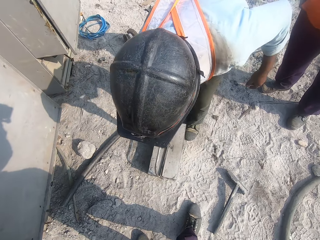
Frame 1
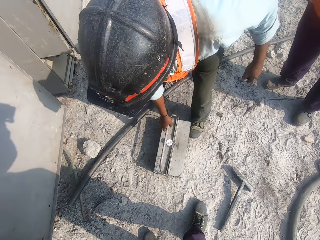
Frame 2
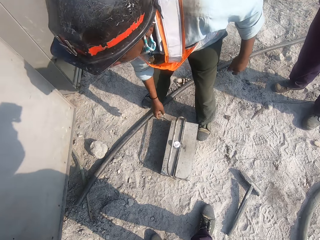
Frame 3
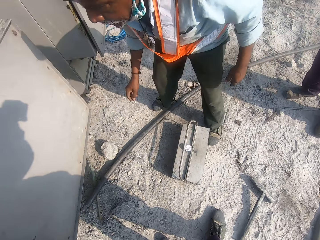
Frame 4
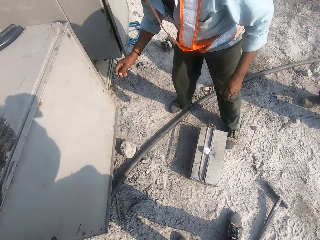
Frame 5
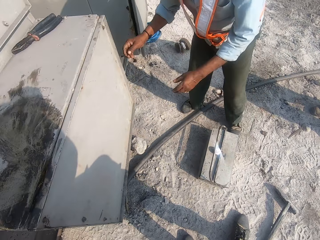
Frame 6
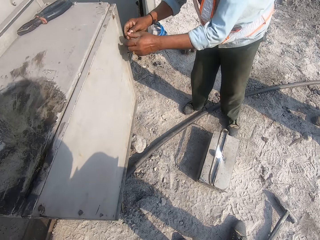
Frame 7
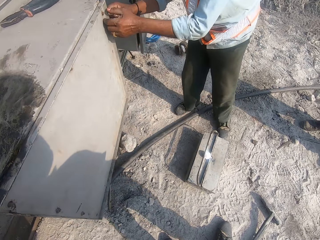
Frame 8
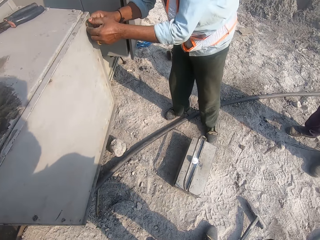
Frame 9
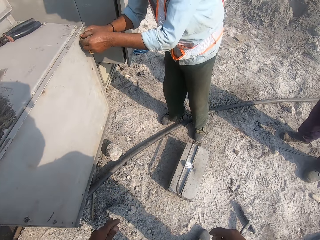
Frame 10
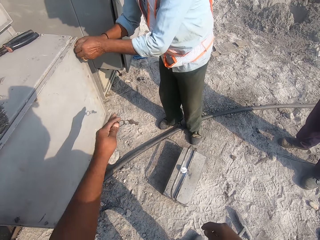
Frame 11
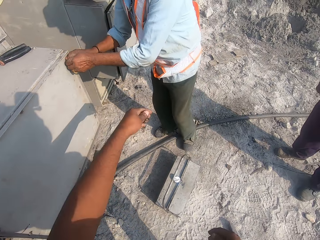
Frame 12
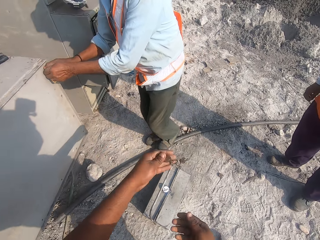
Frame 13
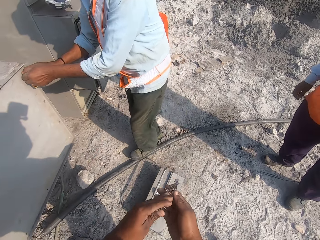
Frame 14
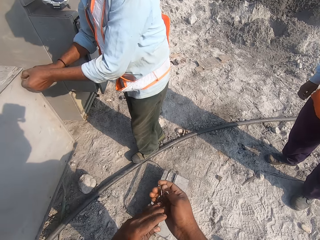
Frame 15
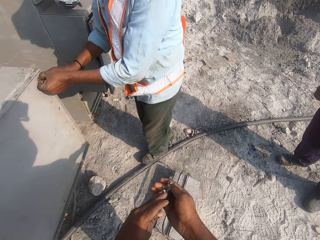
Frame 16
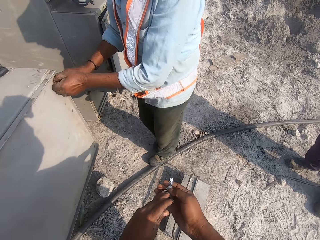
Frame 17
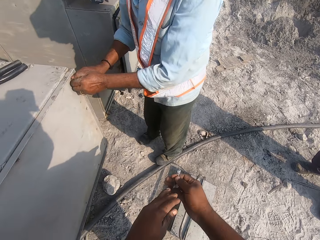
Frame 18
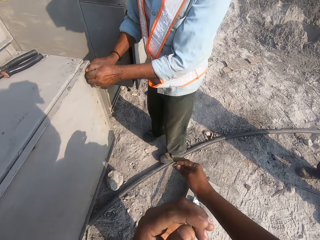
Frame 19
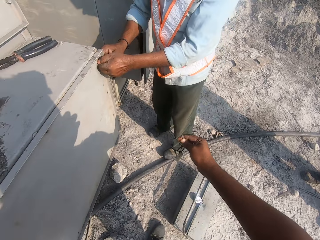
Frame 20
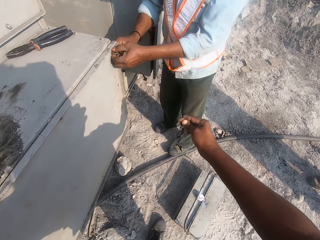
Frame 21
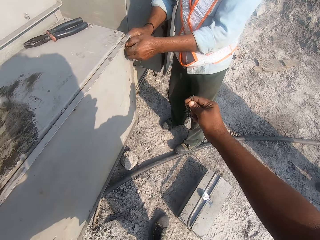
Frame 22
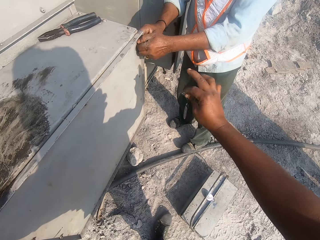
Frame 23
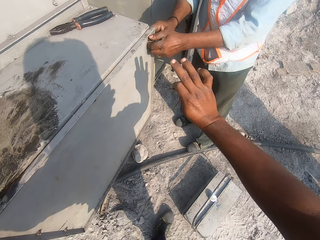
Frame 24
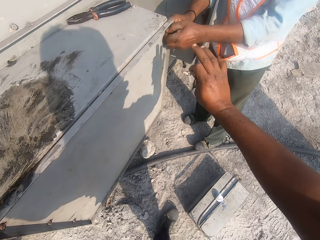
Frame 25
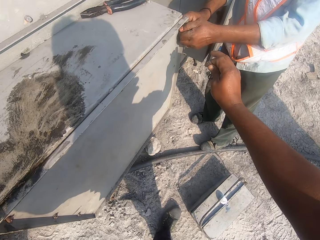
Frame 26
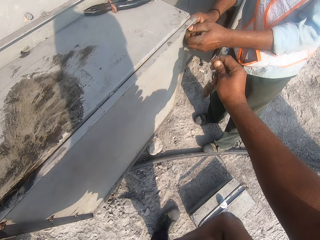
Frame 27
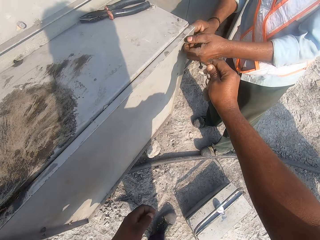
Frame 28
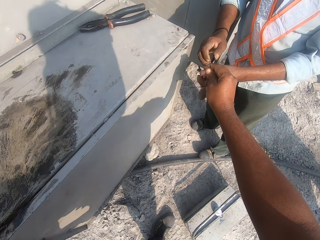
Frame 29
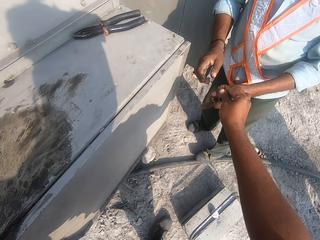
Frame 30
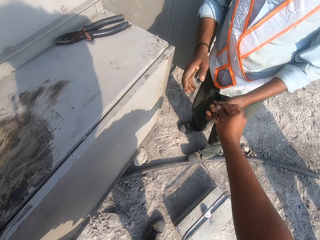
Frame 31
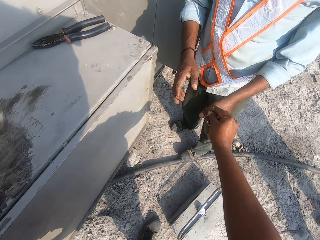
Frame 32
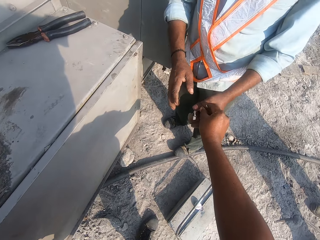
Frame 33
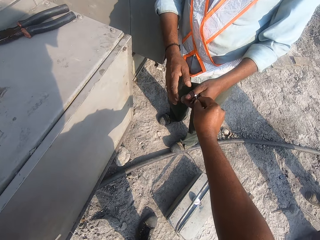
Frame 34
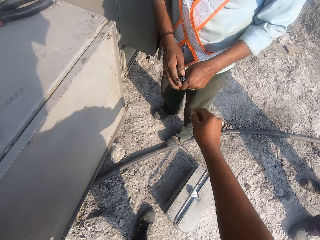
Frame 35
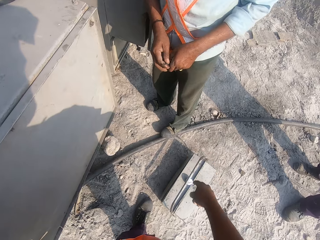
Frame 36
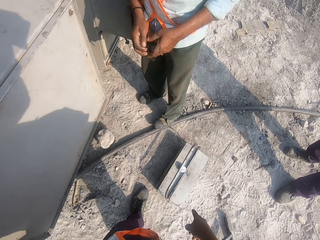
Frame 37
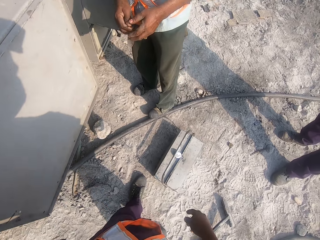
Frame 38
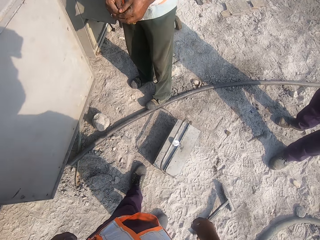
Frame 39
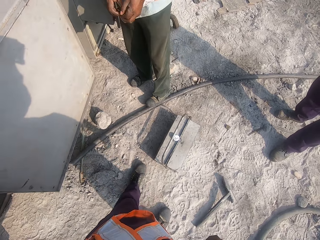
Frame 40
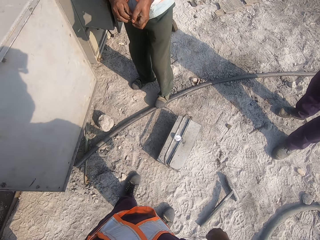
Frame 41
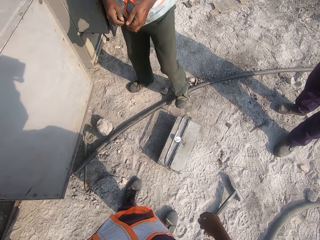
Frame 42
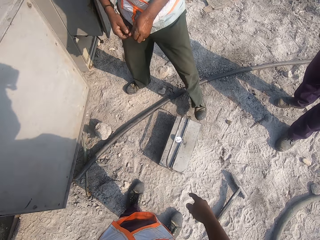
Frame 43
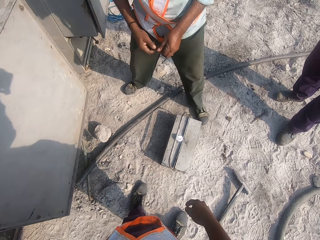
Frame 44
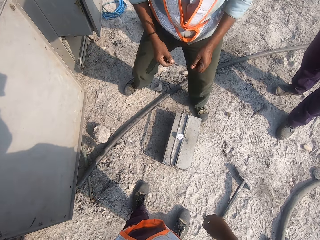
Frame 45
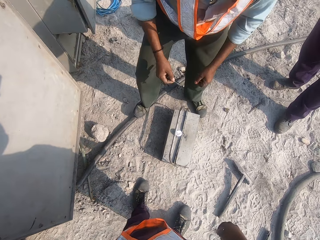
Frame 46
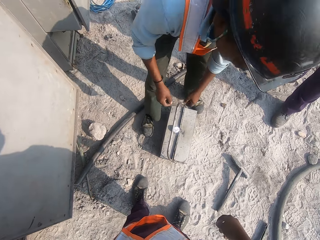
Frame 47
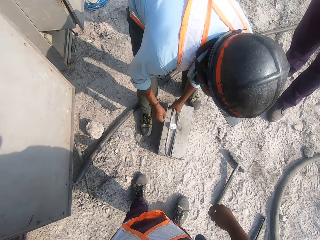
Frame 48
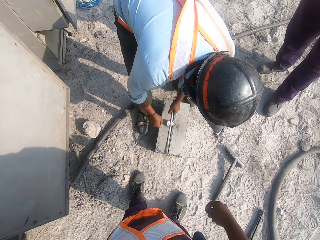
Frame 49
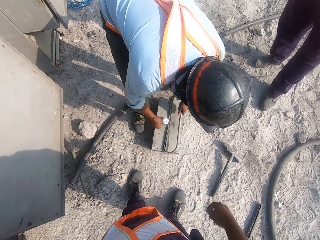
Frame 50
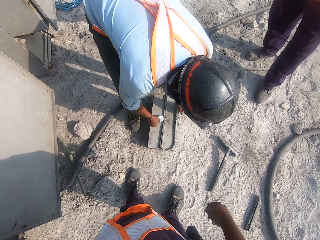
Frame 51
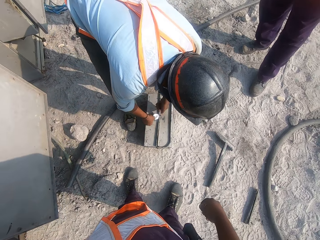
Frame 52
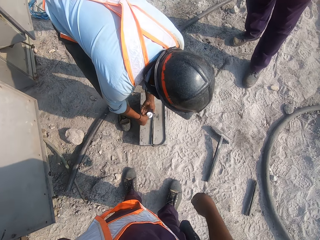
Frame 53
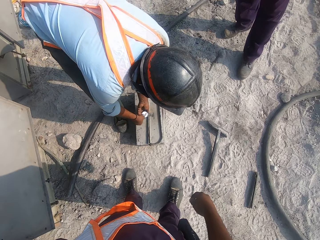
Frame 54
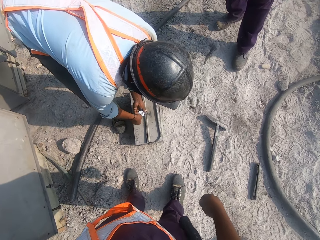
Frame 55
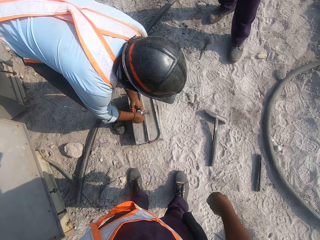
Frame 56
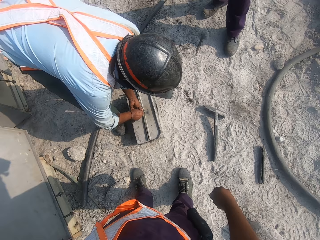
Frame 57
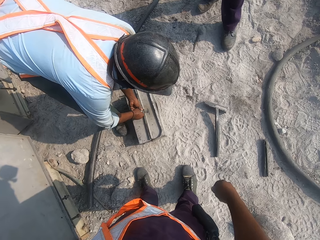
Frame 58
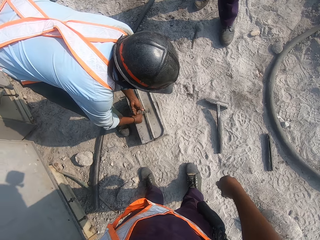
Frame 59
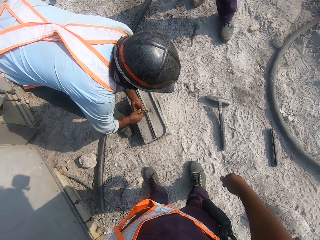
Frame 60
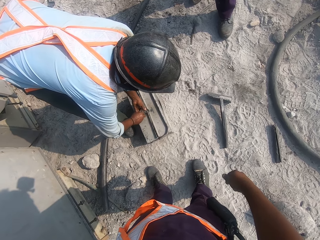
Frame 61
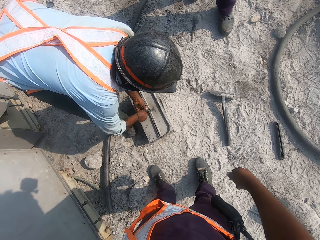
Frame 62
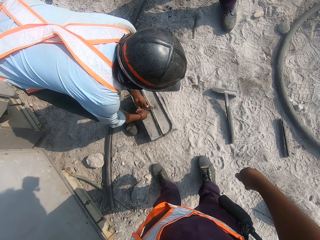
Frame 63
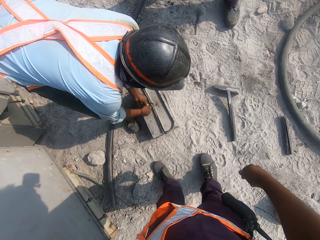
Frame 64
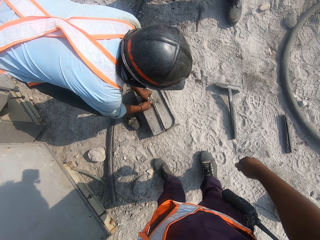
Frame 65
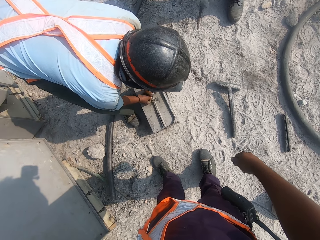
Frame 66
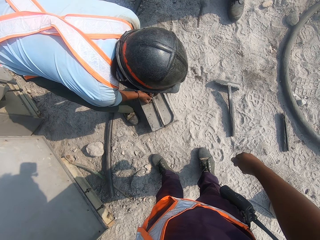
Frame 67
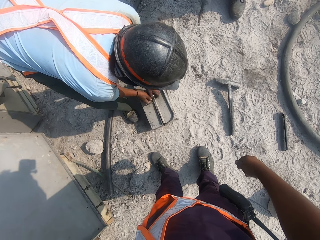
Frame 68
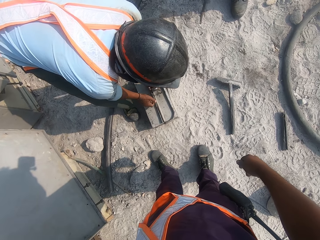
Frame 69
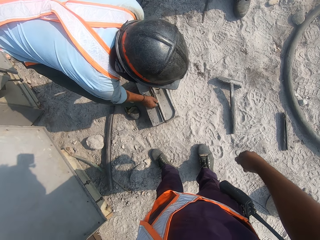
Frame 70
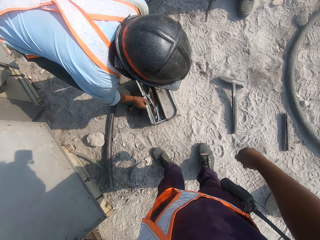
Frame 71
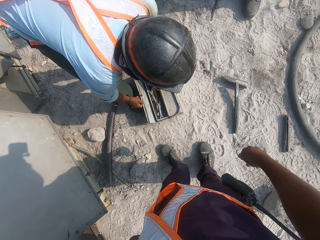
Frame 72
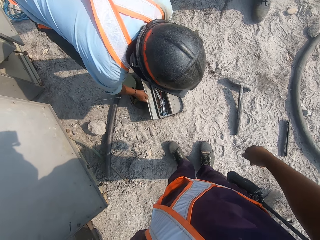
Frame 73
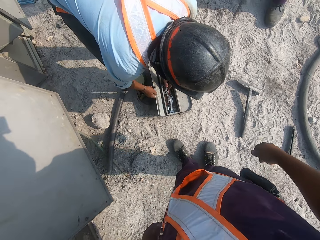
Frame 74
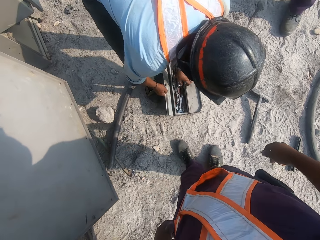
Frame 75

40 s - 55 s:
A man puts the toolbox on the ground. The camera wearer converses with the man. The man opens the nut on the ventilation housing. The camera wearer hands the man the keys to the toolbox. The man takes the keys from the camera wearer. The man bends towards the toolbox. The man opens the toolbox with the keys in his hands.

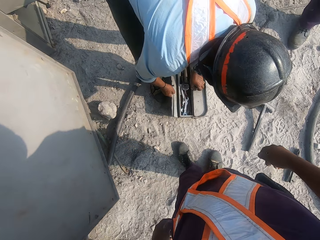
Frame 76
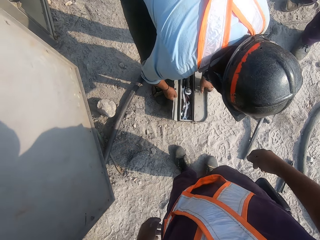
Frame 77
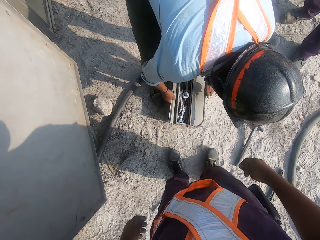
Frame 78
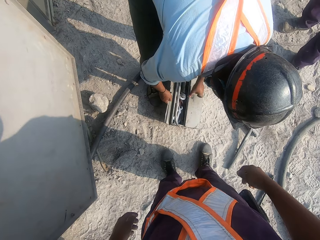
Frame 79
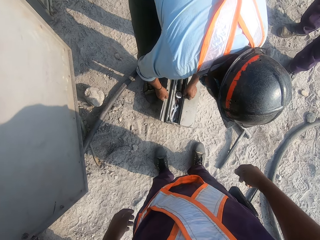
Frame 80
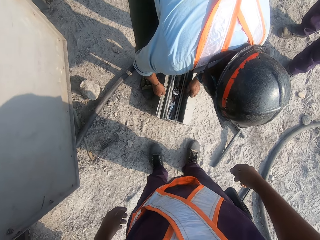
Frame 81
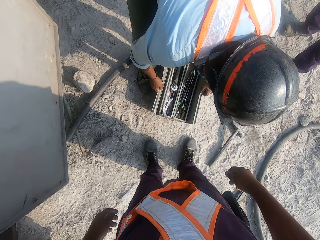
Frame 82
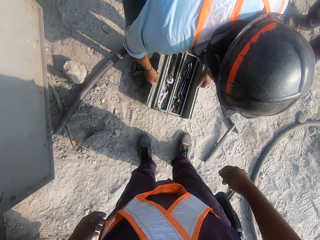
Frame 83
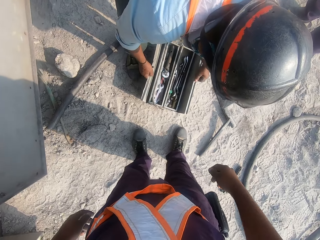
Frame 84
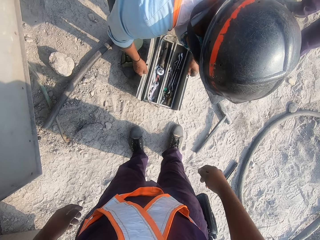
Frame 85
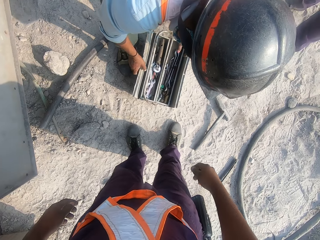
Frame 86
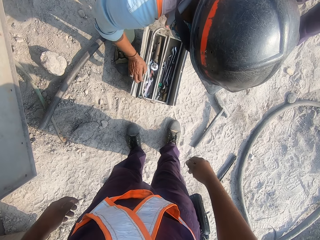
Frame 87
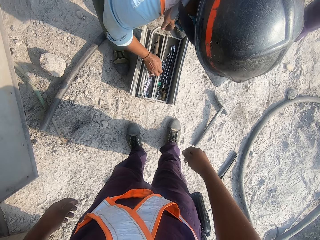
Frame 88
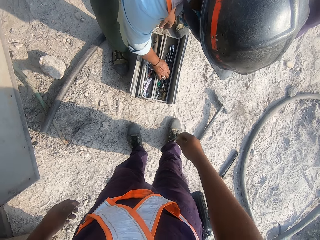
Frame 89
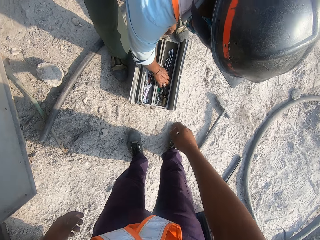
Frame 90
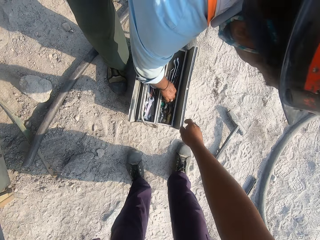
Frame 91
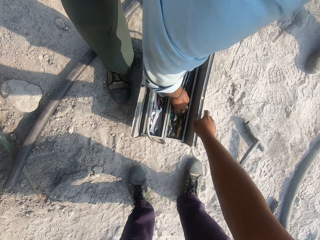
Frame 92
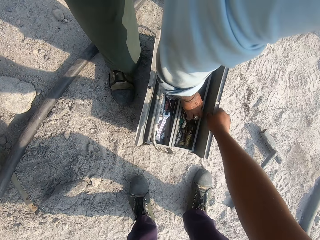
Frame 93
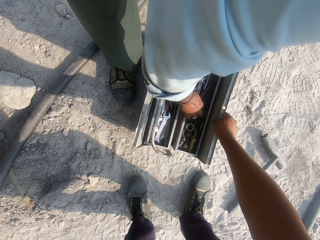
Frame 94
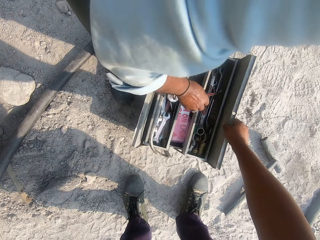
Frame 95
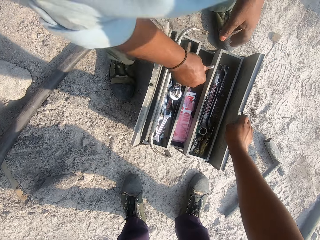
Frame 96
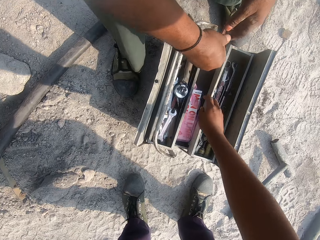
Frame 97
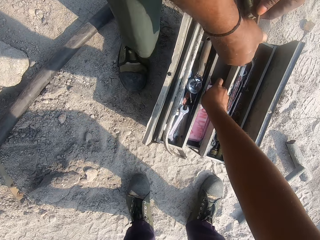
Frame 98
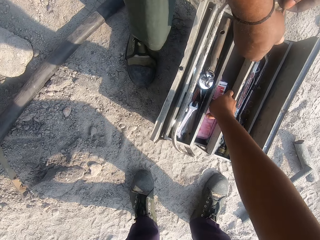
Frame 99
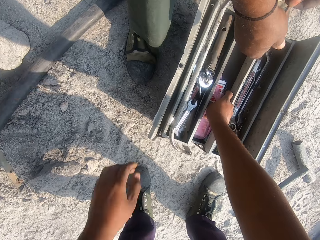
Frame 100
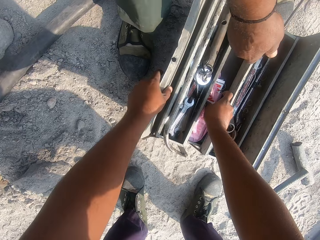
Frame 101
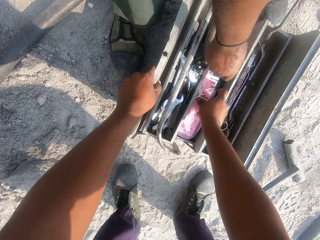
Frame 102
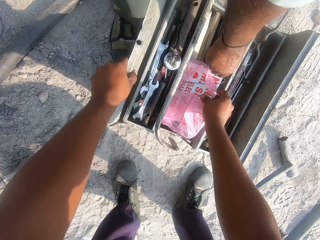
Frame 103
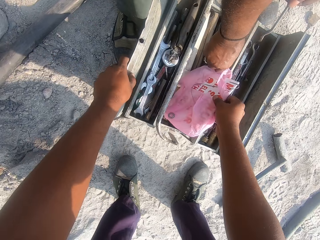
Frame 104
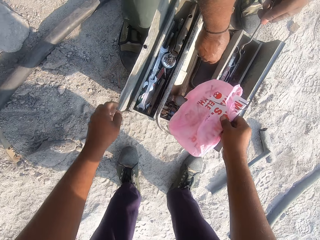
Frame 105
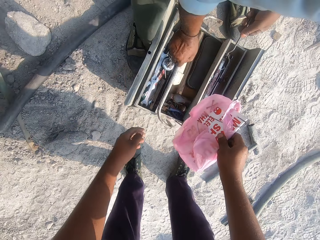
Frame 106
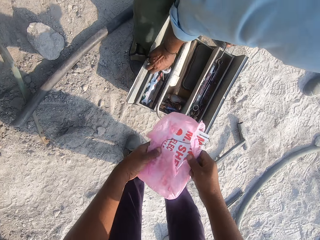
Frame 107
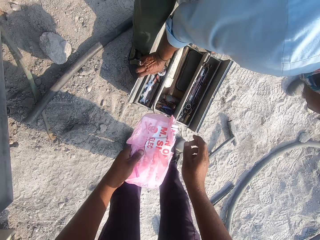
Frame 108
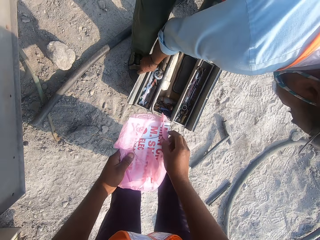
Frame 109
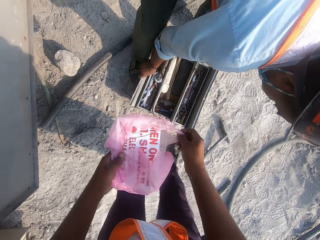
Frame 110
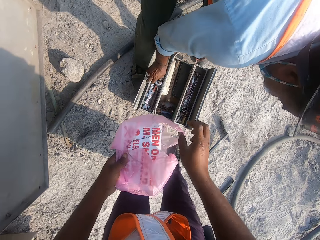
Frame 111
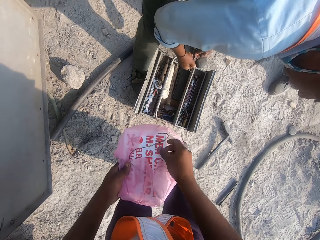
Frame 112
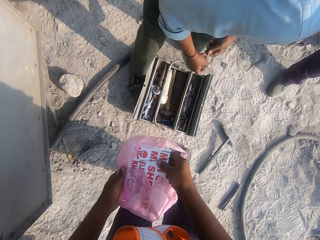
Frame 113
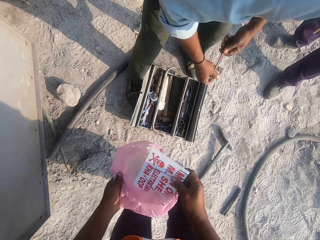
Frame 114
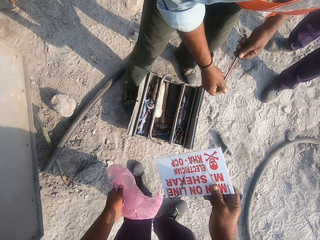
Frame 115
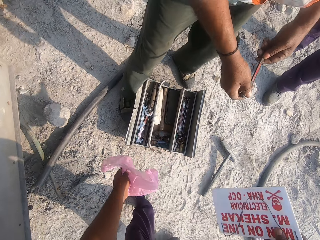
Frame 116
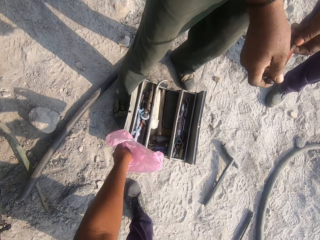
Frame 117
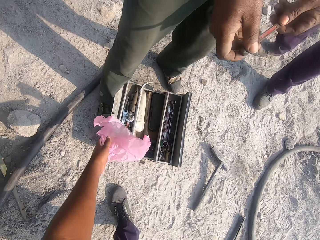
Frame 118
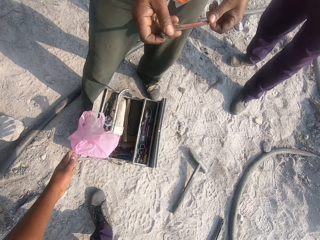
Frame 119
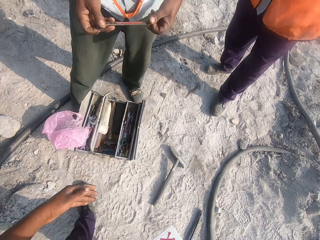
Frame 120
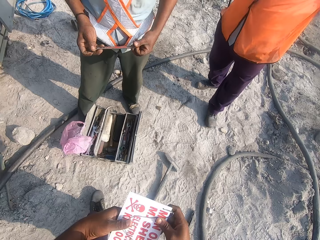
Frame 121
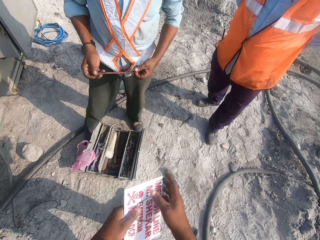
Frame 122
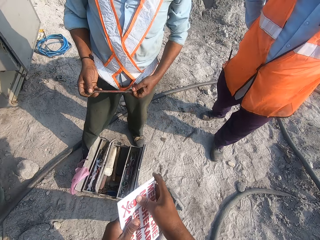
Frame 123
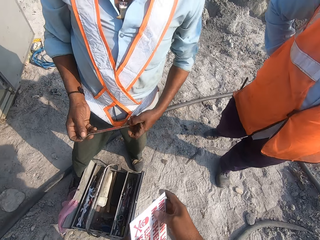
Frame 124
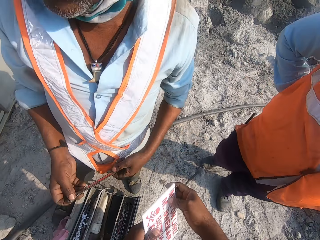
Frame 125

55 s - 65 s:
The camera wearer holds the tool box. A man picks up a spanner from the toolbox. The camera wearer pulls the tool box top and picks up a paper with a sign post from the toolbox. They remove the sign post from the nylon paper. They drop the nylon paper on the ground. They hold the sign post with both hands.
